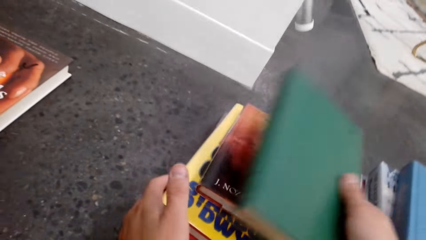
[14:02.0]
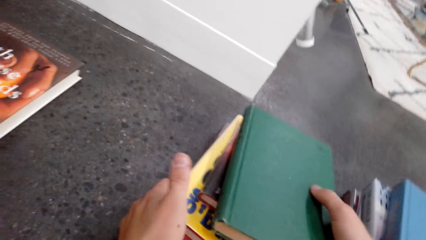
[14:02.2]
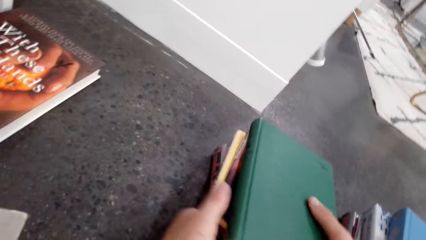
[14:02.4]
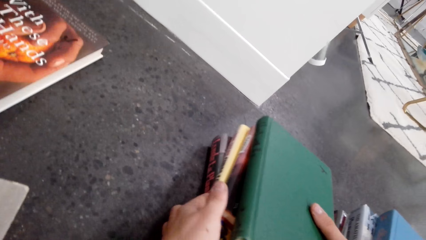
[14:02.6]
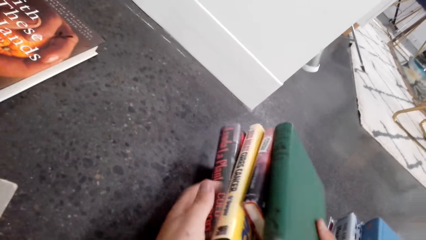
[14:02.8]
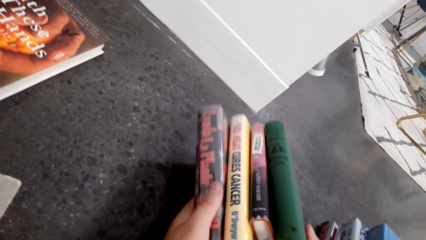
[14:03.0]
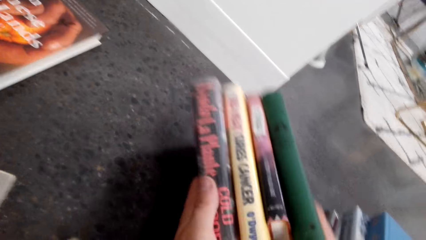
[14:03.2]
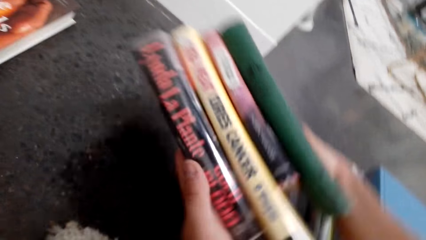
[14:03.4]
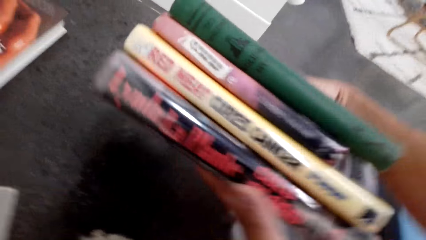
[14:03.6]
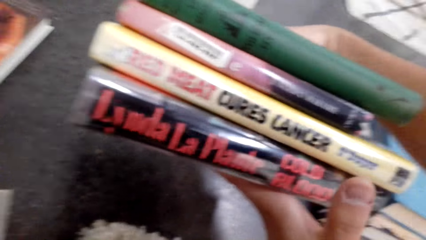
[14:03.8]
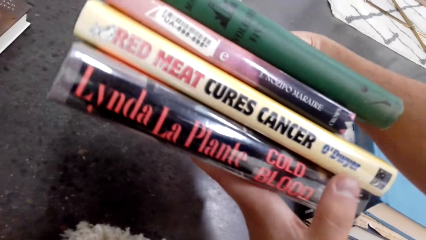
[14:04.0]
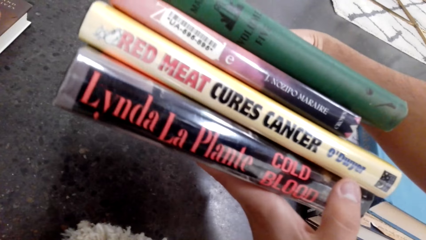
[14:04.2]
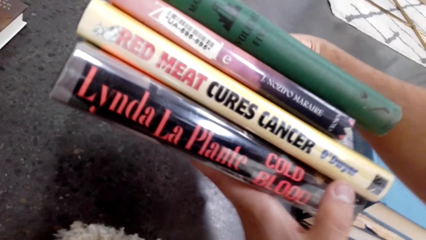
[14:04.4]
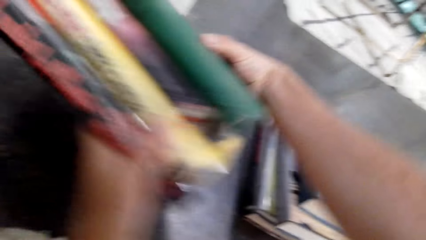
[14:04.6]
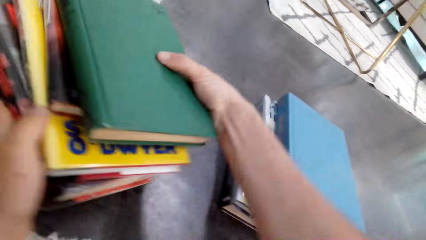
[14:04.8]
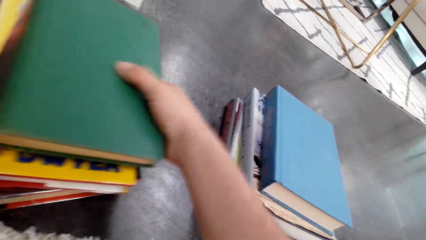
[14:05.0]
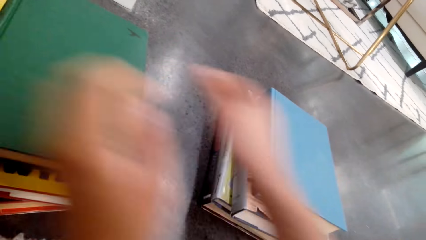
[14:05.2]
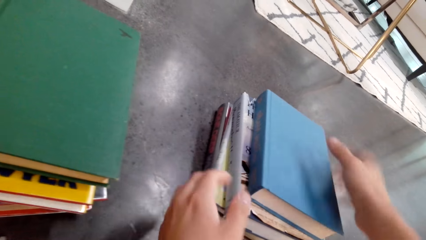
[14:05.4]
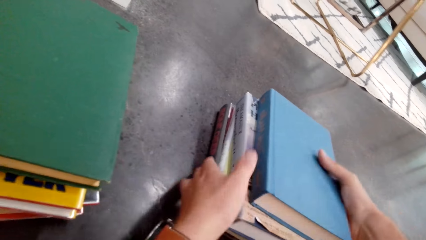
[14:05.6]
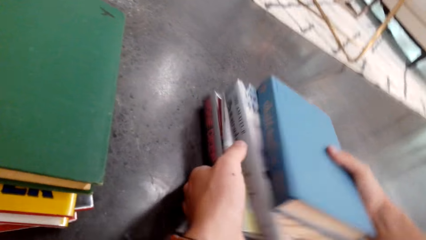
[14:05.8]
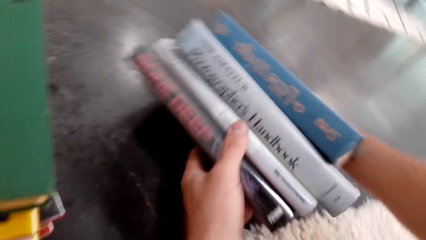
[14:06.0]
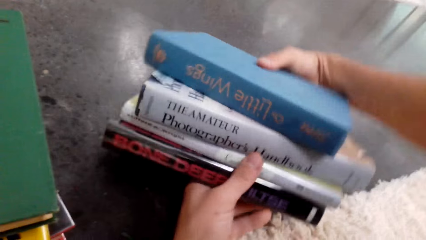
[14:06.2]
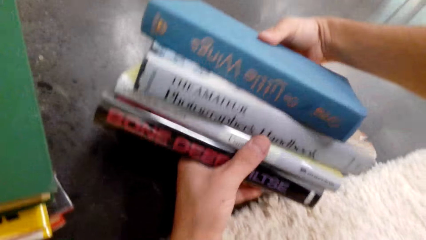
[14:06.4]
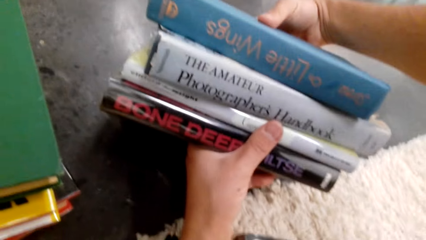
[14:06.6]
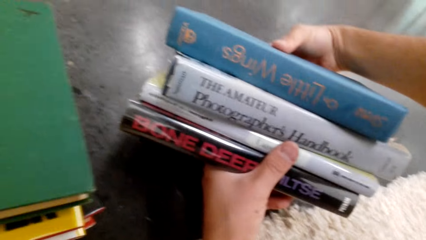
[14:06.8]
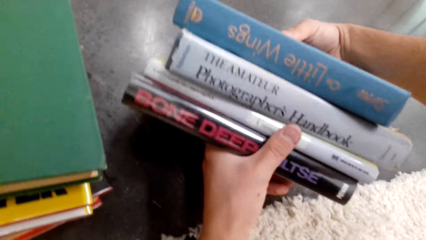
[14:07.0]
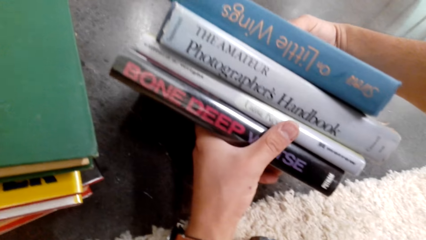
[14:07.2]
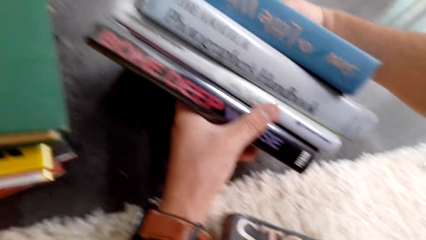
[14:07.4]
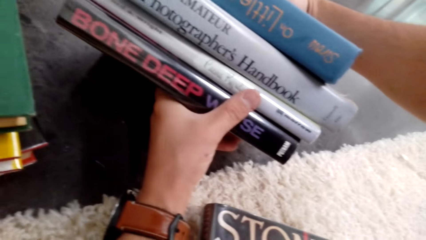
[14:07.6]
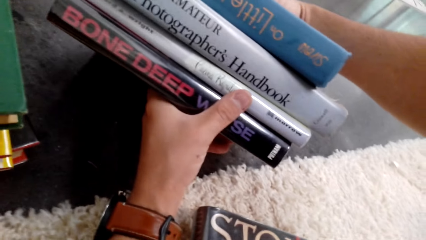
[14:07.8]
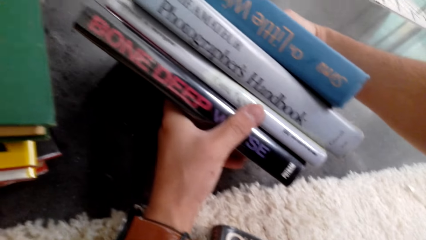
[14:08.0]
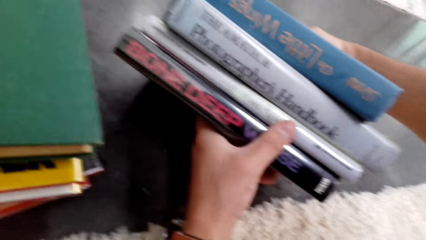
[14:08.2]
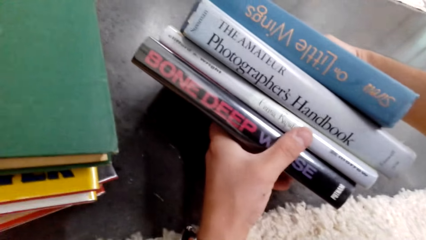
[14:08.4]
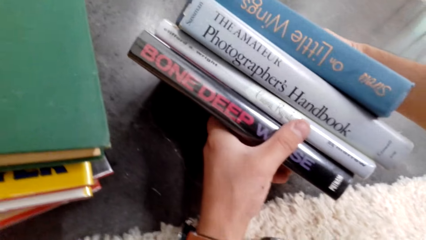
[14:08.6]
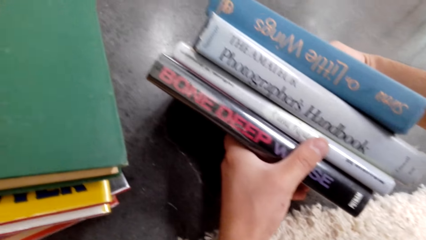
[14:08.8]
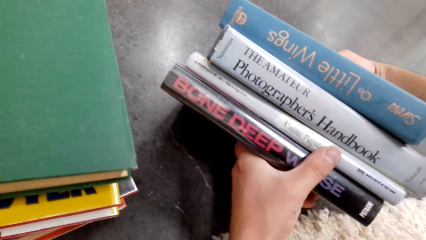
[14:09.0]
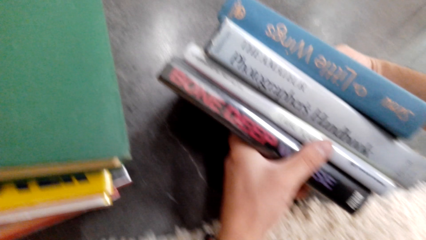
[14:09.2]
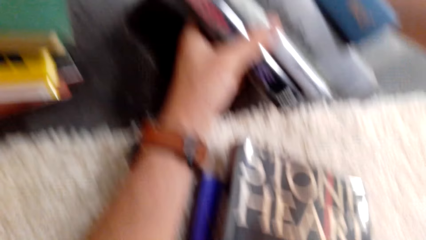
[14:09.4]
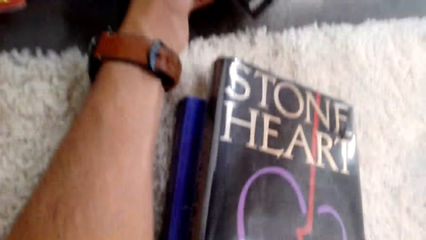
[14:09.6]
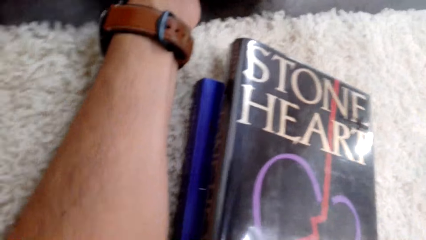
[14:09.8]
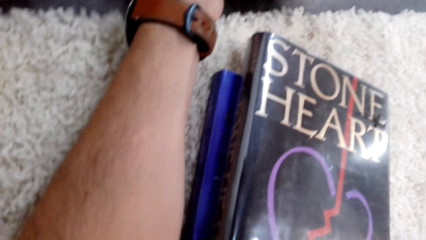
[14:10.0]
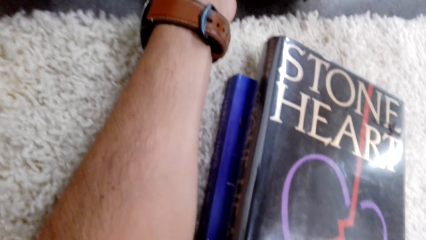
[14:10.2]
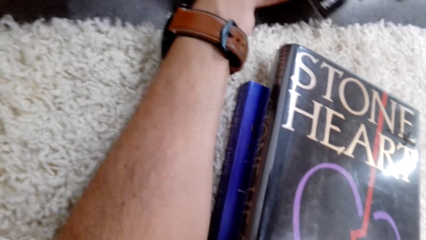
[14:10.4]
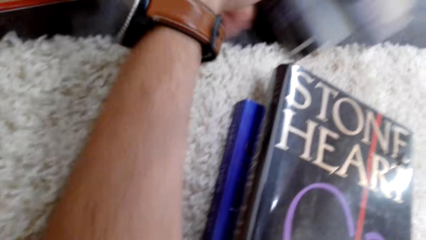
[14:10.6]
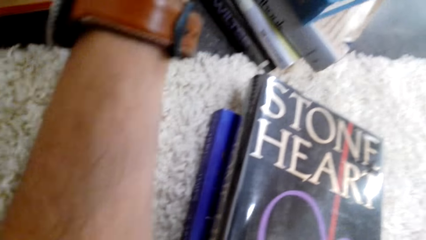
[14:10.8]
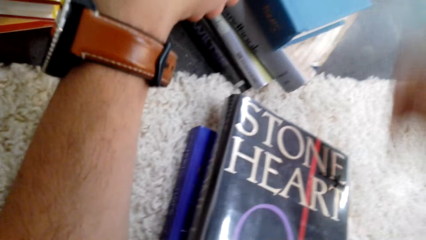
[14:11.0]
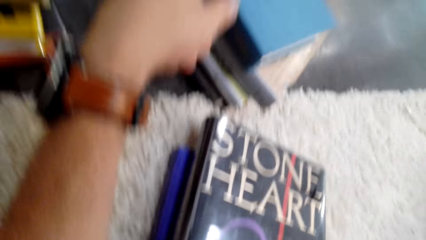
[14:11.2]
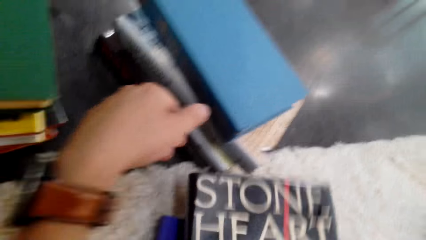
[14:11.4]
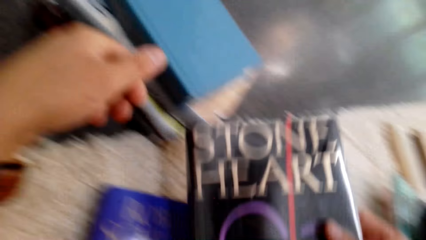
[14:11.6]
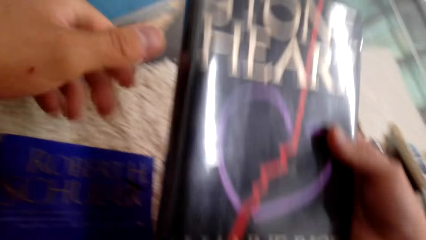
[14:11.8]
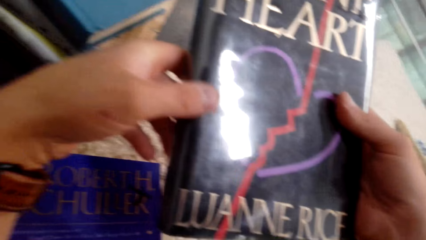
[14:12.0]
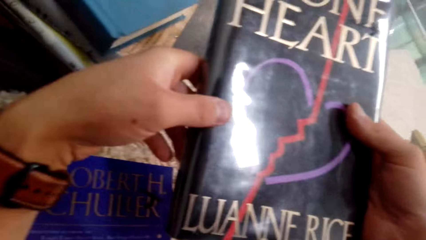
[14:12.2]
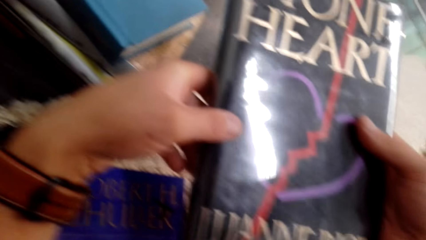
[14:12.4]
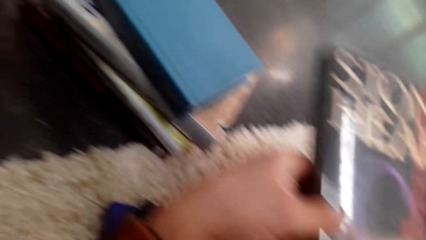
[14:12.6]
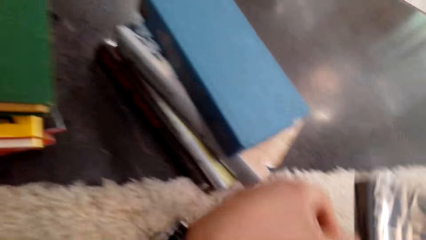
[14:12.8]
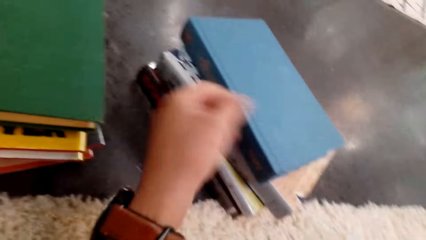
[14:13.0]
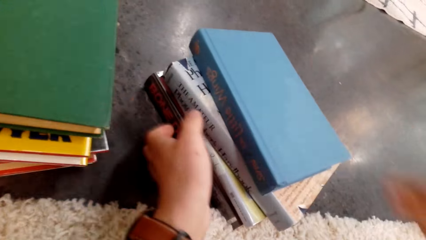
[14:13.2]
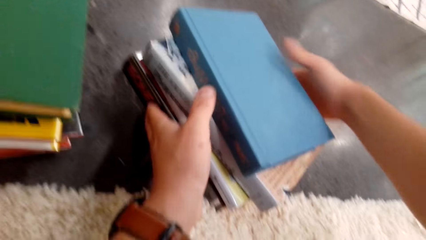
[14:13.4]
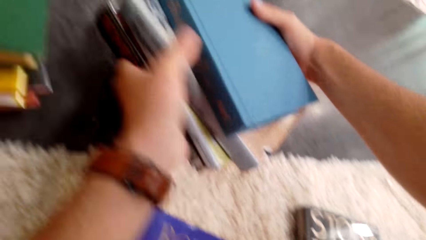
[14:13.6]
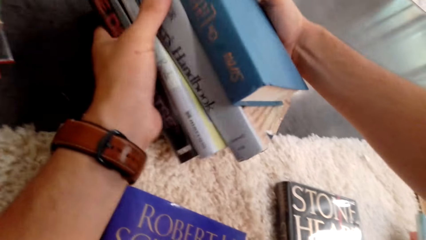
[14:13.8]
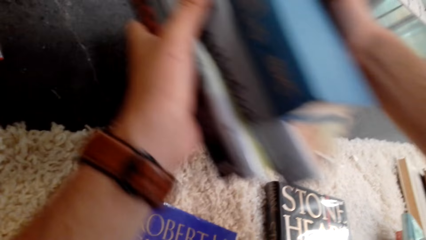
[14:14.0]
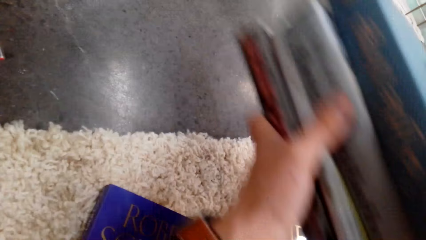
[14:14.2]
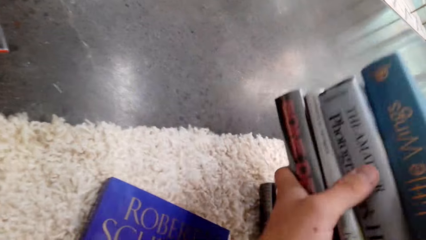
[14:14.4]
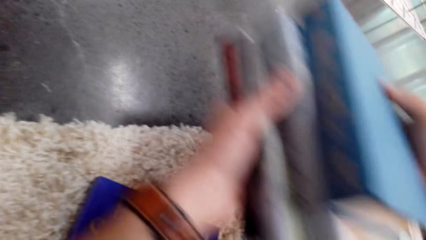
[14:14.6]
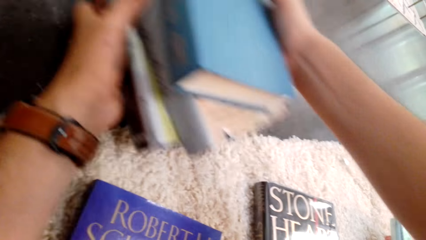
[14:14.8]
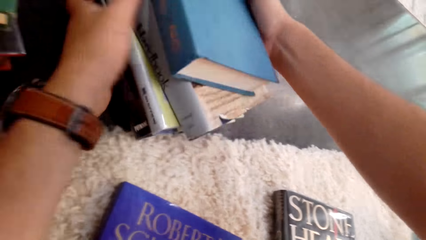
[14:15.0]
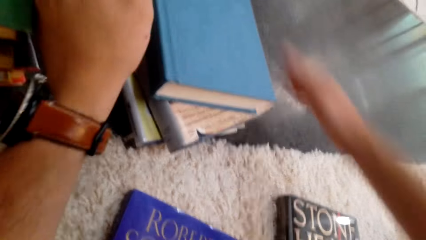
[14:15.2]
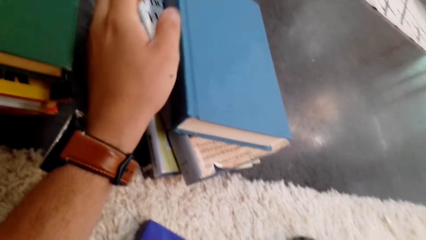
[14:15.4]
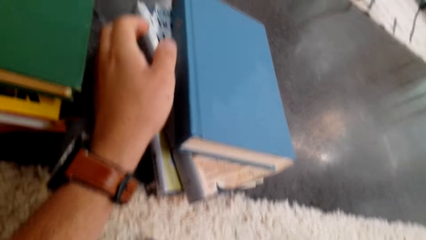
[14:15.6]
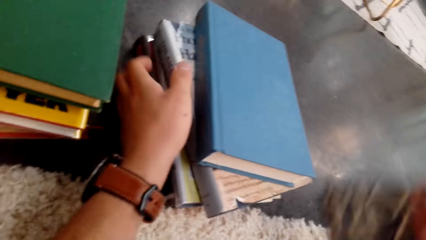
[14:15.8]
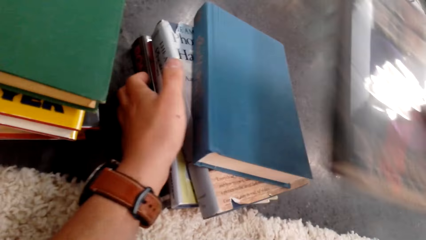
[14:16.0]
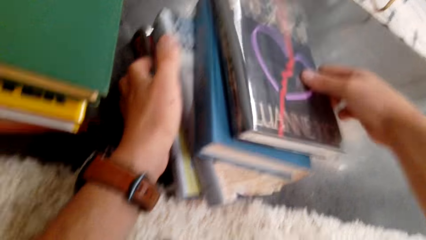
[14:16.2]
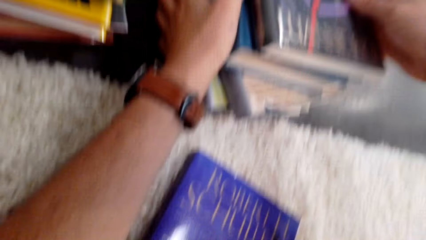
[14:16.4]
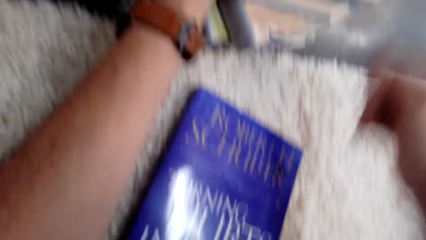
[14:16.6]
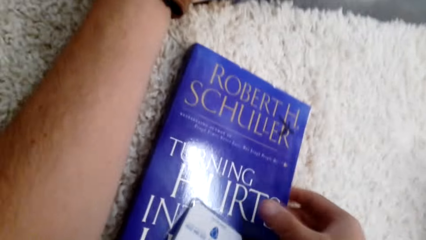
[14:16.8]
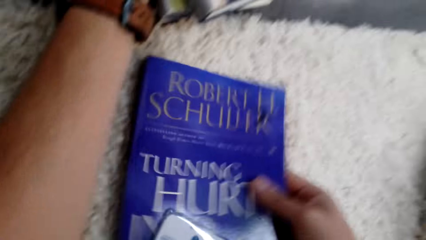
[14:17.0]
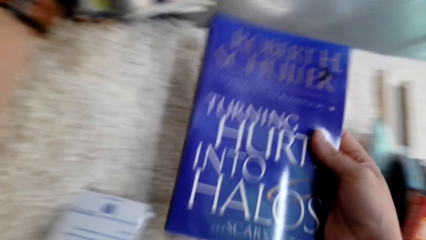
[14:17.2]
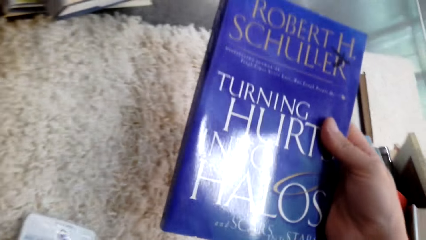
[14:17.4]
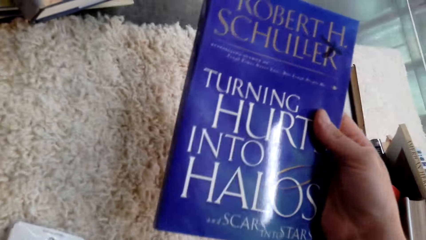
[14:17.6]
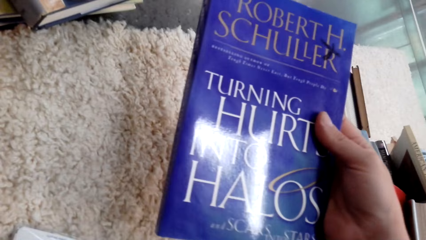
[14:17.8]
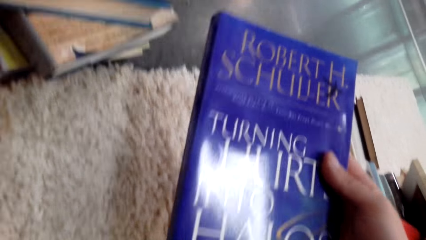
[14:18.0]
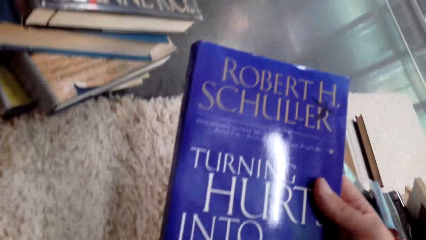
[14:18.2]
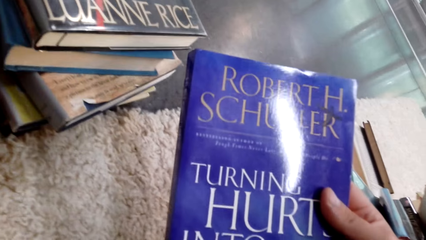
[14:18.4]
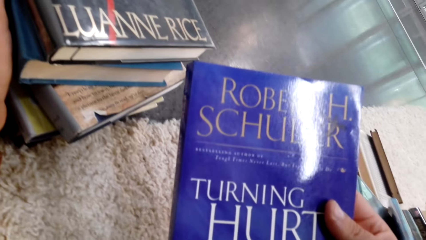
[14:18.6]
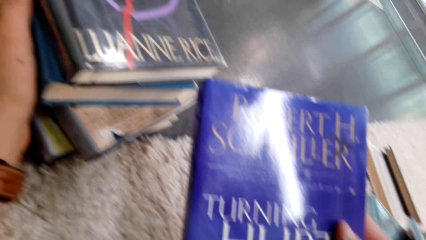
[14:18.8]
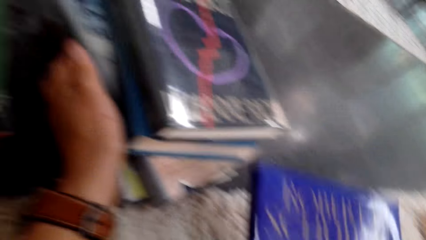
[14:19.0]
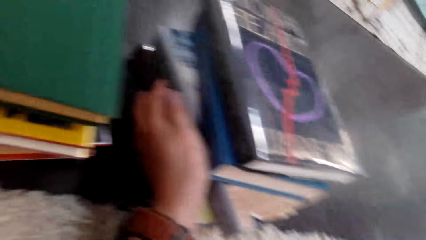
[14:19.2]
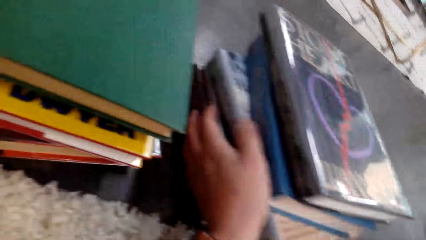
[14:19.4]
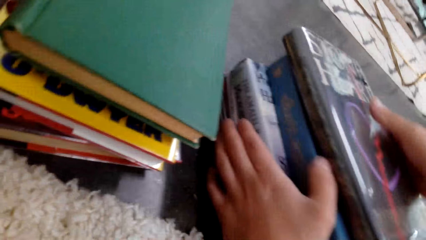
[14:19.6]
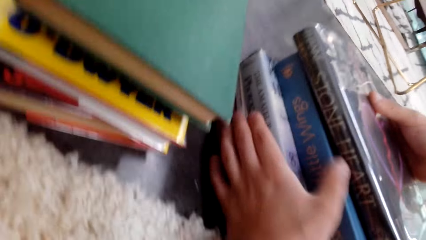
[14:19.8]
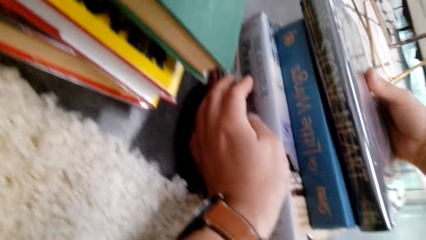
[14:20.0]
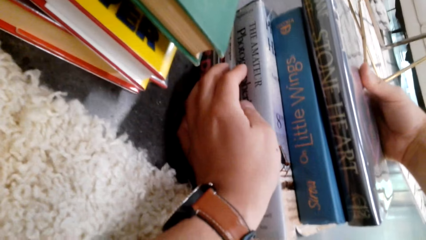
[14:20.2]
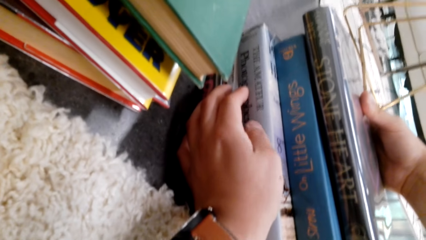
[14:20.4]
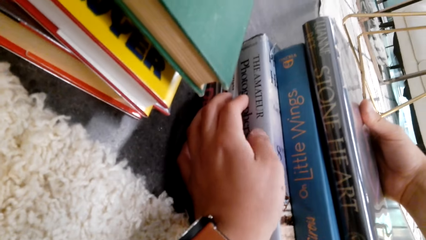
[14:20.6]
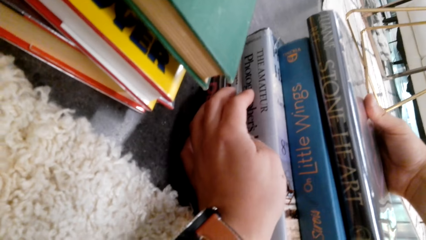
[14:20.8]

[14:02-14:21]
The camera wearer picks a book. They pick books. They put books on the floor. They pick books. They touch the novel books. They put books on the floor. They pick a book. They pick books. They put books on the floor. They pick a book. They put a book on top of books. They pick a book.
